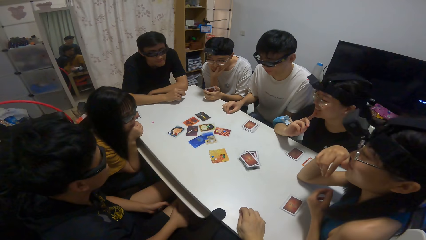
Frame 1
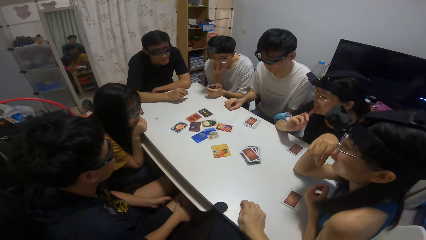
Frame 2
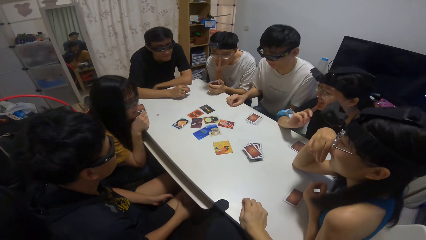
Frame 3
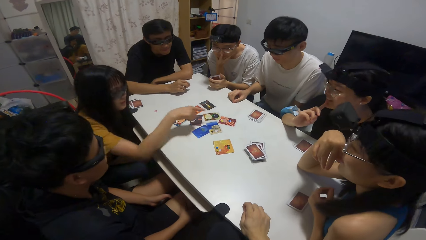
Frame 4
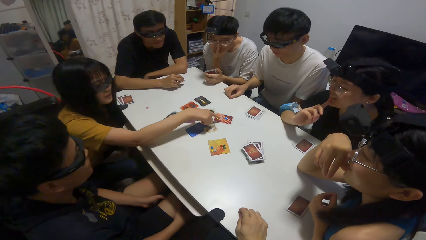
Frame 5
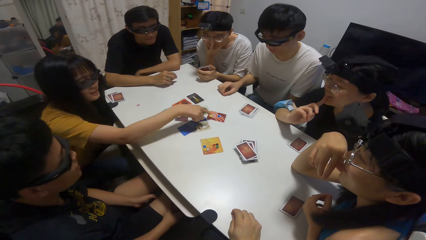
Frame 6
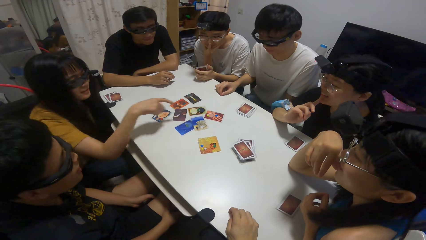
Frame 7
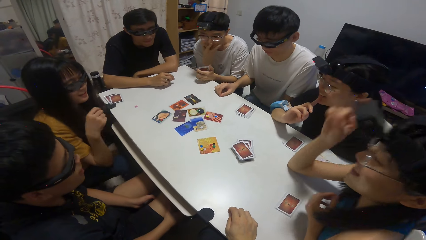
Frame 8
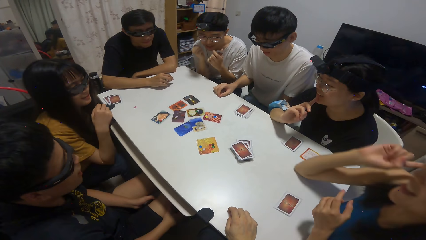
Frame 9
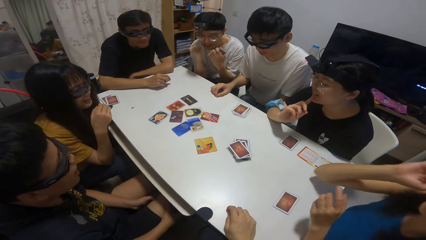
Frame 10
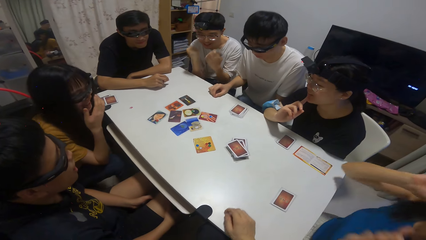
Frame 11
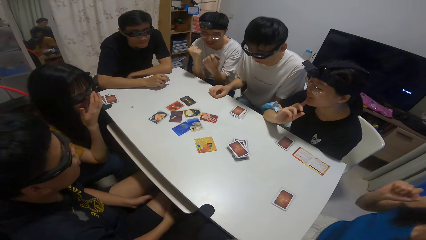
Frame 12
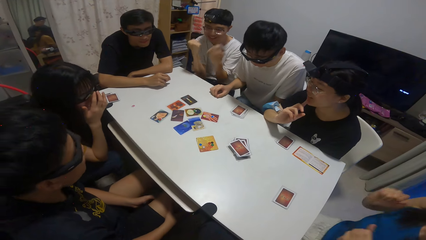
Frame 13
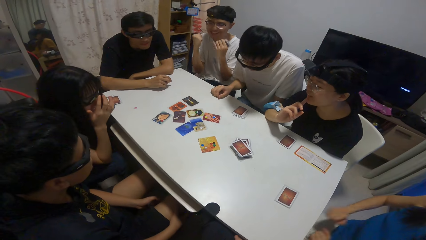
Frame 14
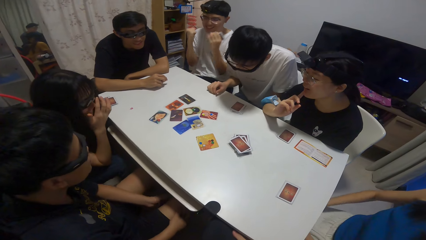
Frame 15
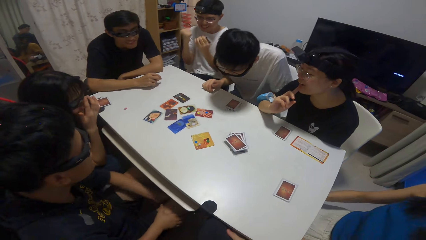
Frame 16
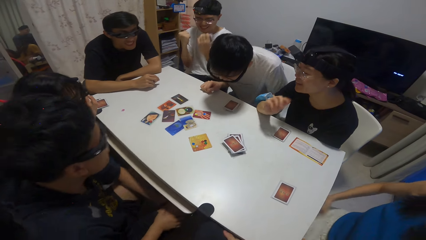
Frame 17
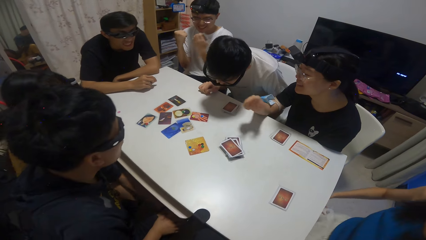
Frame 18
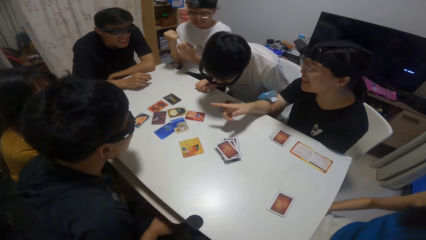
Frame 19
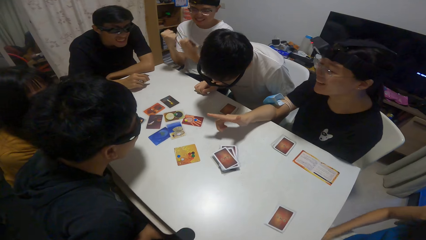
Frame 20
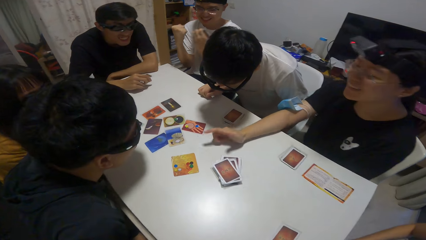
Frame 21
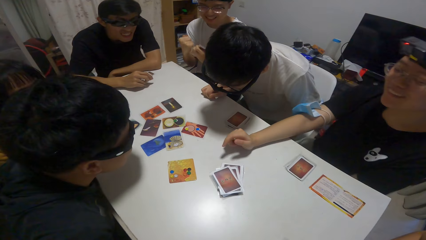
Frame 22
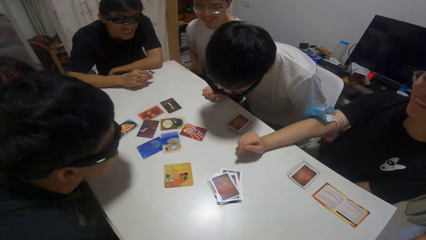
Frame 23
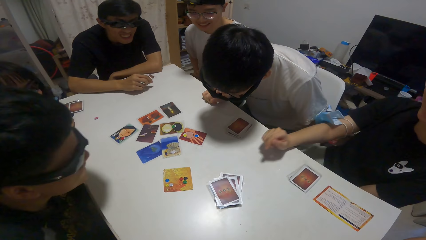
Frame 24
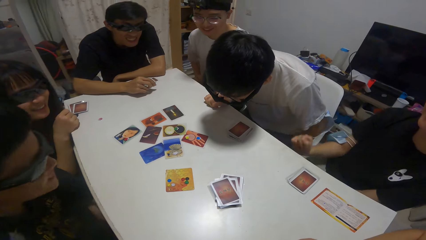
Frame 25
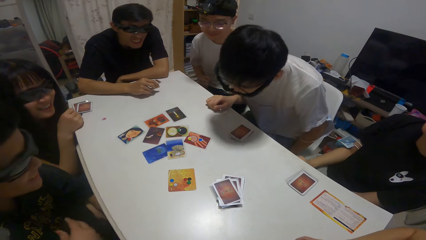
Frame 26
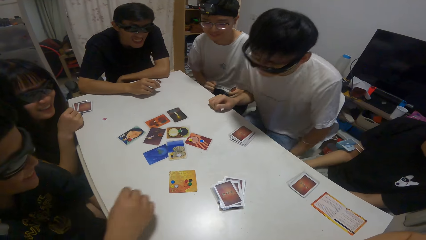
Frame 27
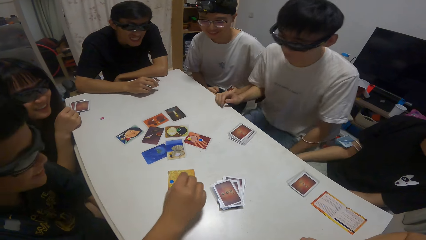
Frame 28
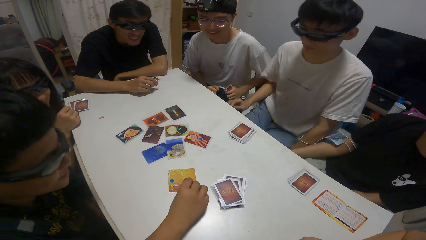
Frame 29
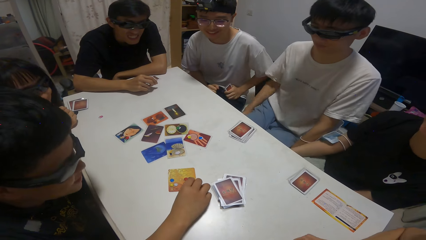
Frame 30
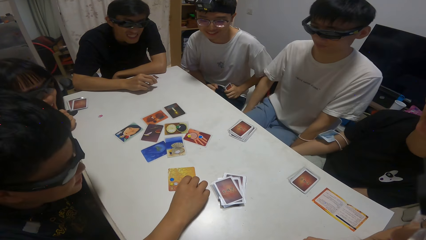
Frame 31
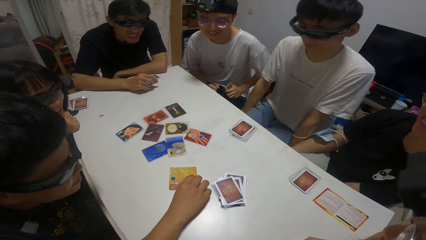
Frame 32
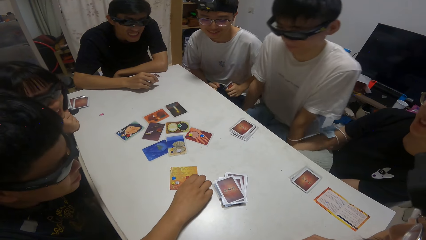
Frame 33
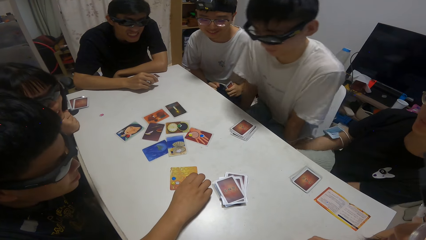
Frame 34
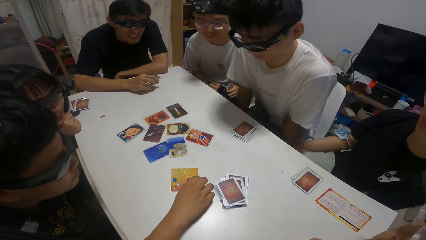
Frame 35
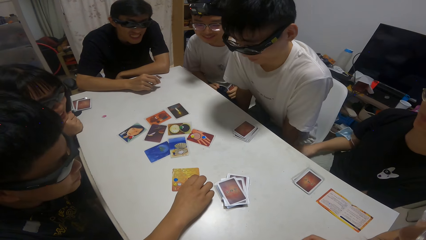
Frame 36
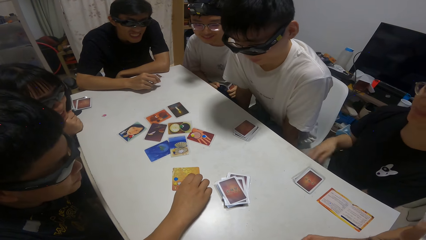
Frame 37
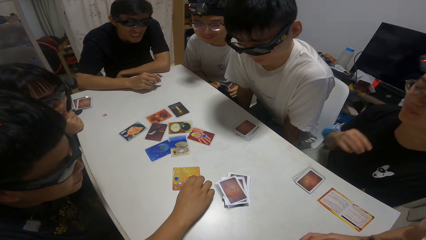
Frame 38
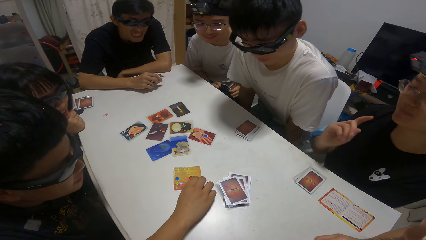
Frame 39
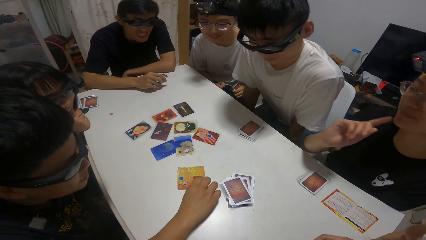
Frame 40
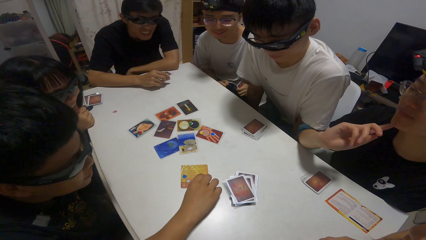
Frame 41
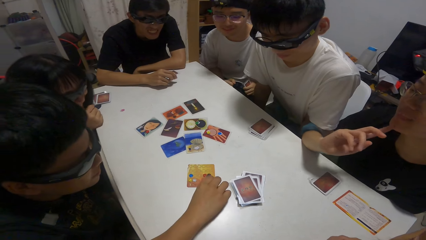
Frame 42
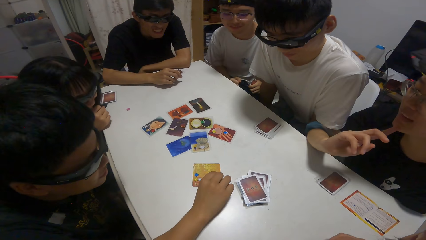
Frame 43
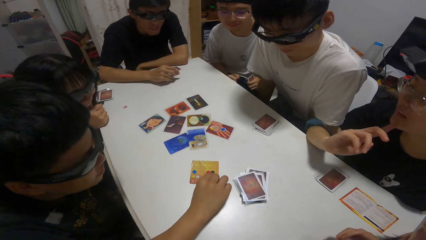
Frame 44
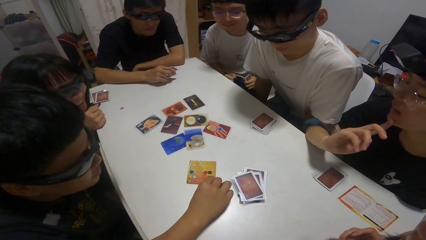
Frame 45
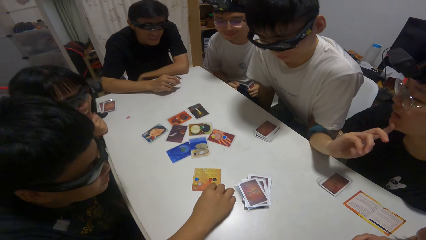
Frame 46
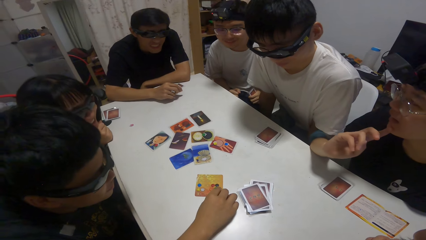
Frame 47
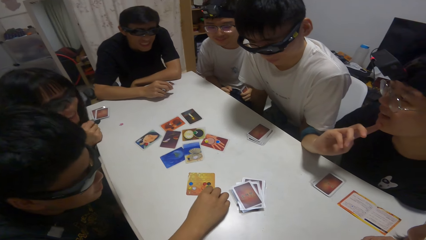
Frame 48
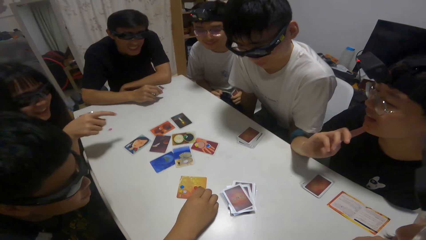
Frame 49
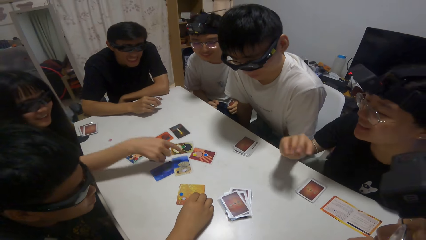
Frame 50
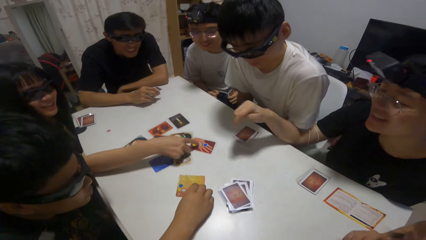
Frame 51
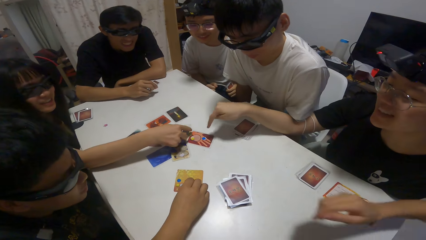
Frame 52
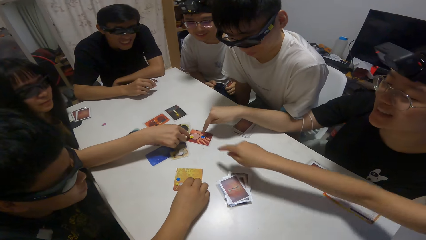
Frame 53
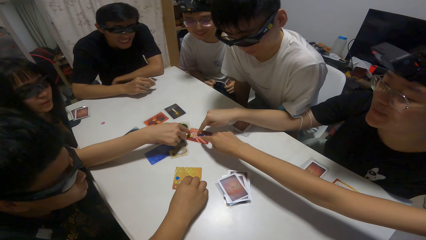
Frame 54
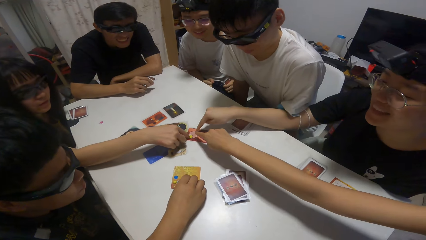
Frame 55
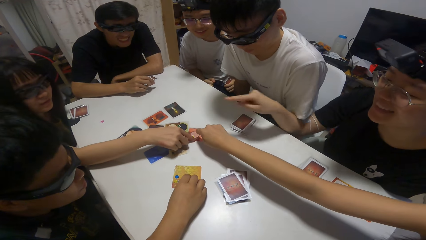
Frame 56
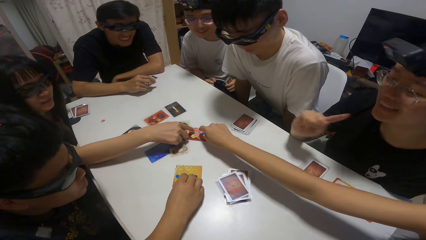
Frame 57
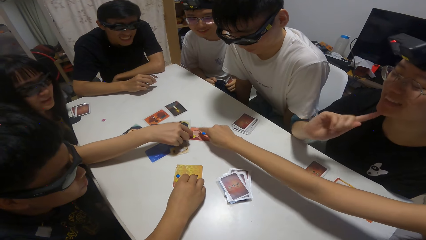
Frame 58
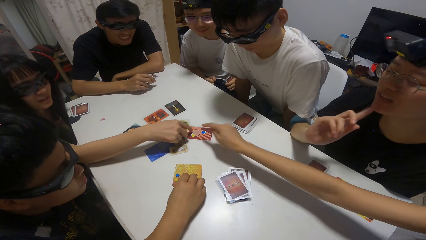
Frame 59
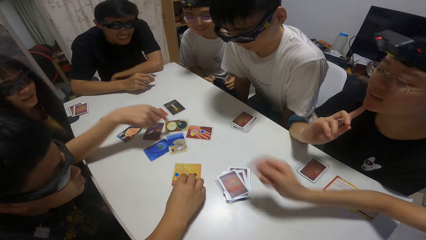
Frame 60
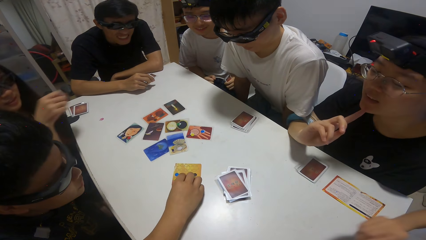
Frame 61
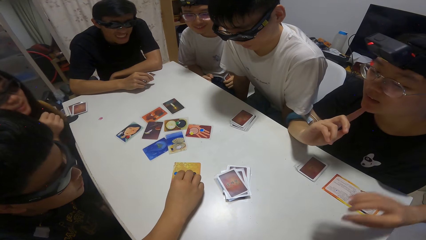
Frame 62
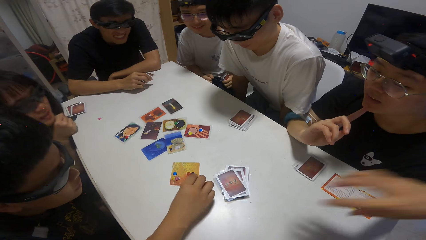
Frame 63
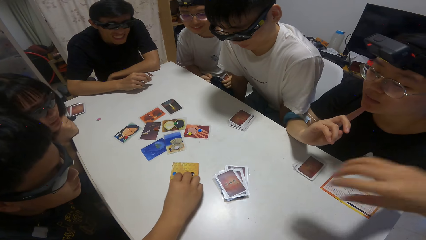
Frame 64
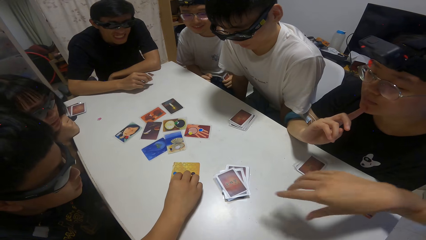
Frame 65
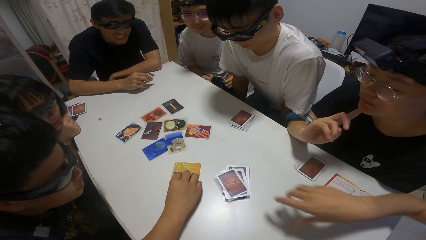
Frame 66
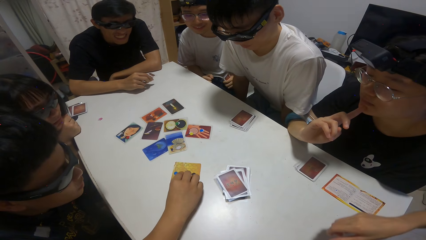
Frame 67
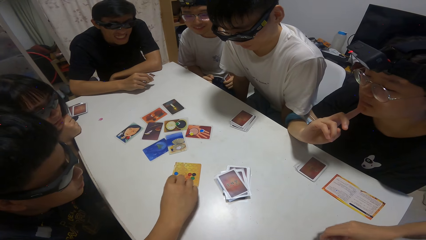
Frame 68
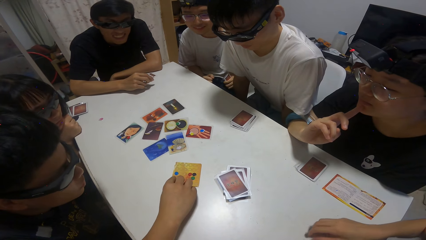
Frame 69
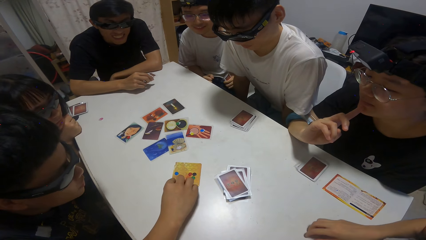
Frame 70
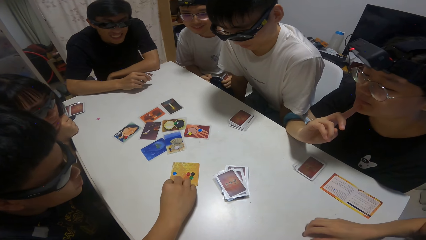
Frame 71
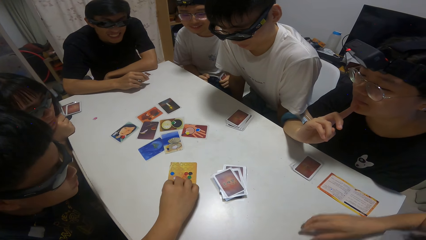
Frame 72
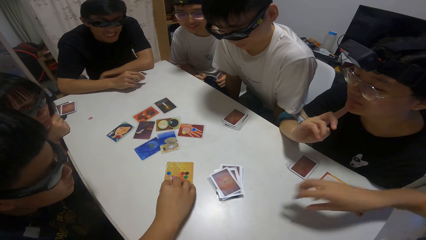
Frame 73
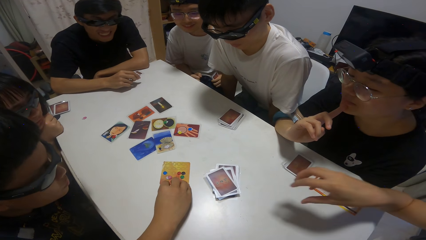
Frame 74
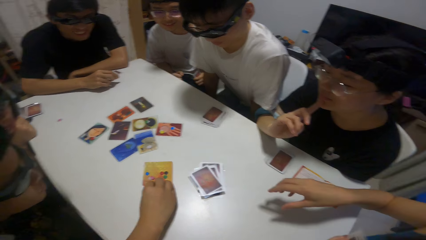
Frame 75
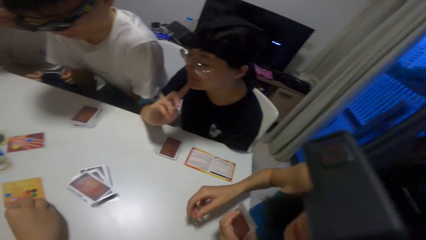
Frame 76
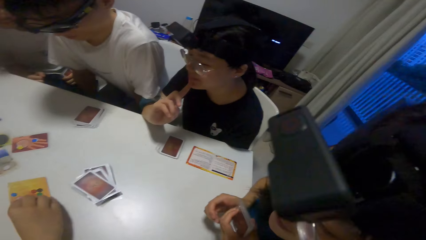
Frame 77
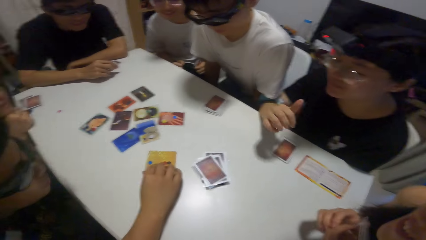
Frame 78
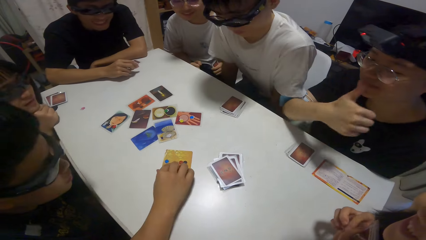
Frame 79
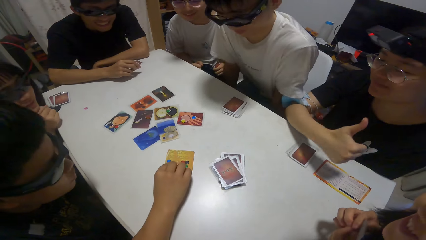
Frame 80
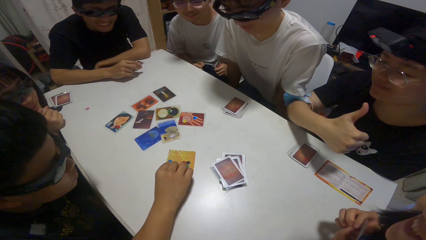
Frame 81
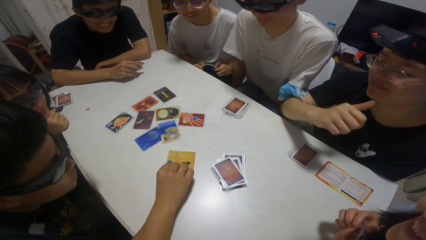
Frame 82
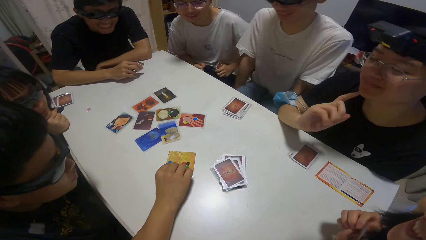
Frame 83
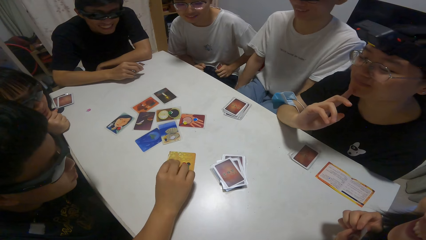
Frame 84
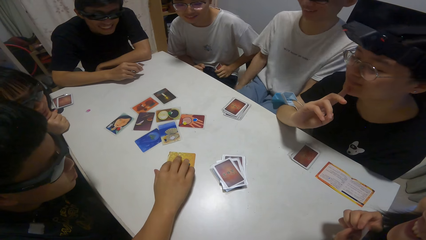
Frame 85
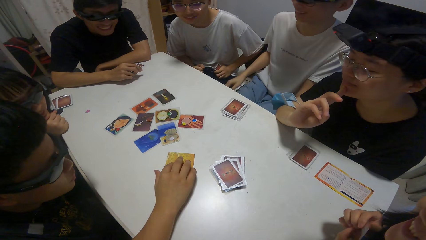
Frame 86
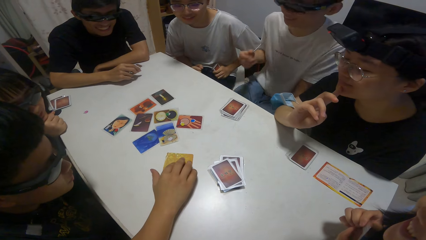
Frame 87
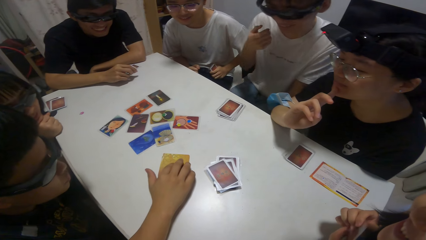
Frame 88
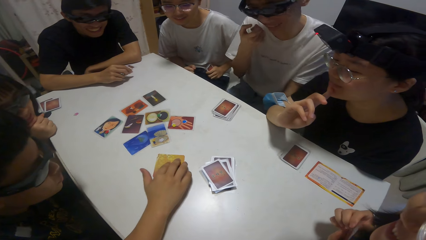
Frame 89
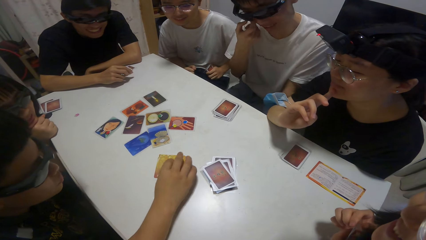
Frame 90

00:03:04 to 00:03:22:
A woman points at the playing cards. A man shakes hands. Another man touches the playing cards. The woman points at the playing cards. The camera wearer points at the playing cards. The second man points at the playing cards.
